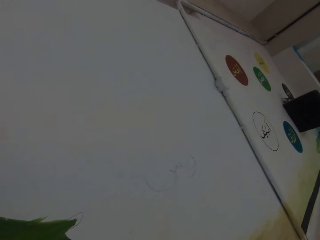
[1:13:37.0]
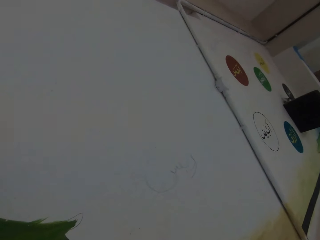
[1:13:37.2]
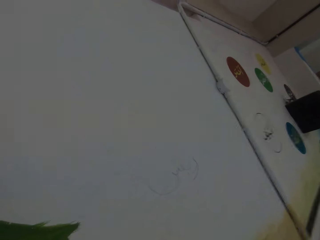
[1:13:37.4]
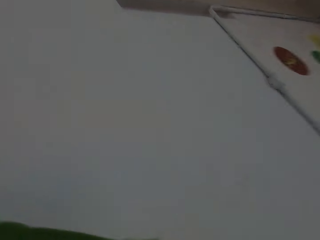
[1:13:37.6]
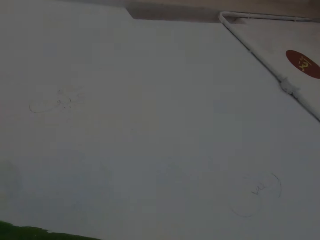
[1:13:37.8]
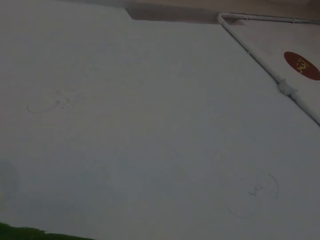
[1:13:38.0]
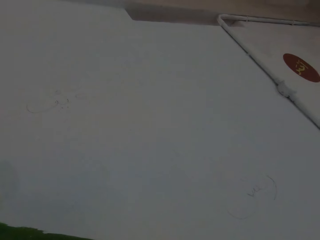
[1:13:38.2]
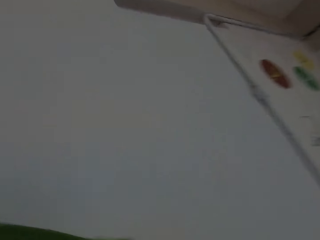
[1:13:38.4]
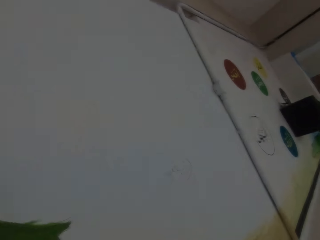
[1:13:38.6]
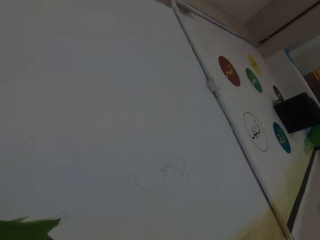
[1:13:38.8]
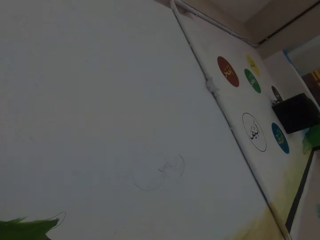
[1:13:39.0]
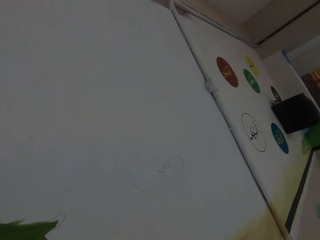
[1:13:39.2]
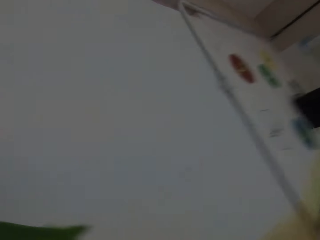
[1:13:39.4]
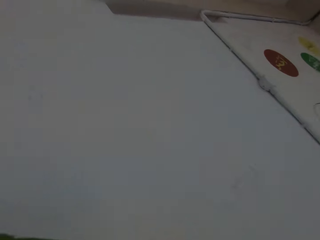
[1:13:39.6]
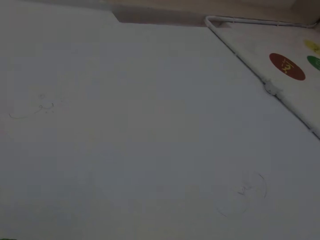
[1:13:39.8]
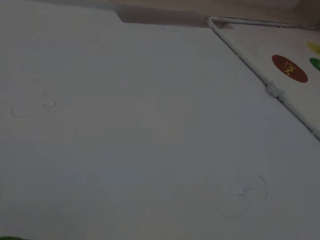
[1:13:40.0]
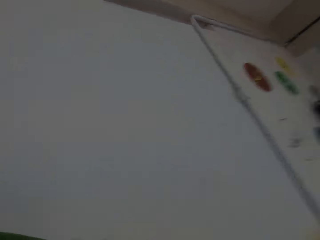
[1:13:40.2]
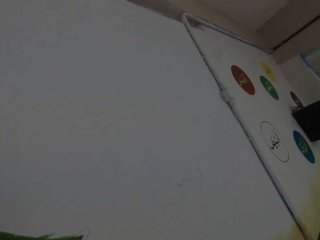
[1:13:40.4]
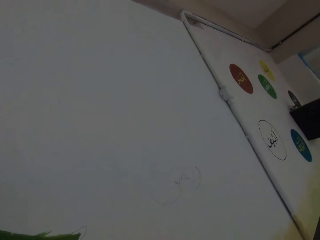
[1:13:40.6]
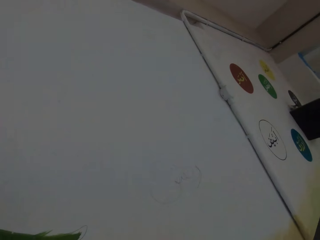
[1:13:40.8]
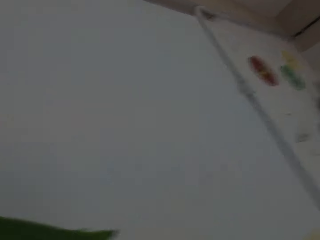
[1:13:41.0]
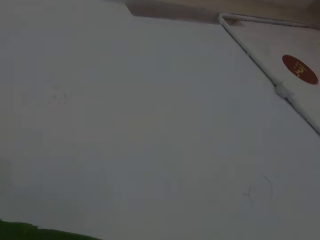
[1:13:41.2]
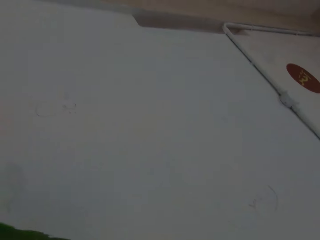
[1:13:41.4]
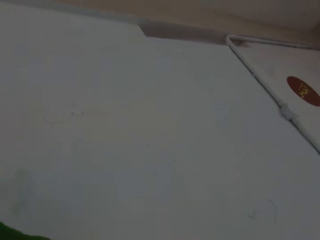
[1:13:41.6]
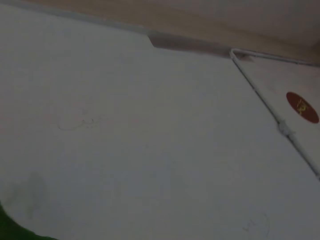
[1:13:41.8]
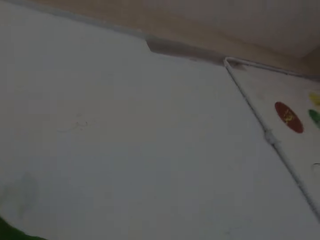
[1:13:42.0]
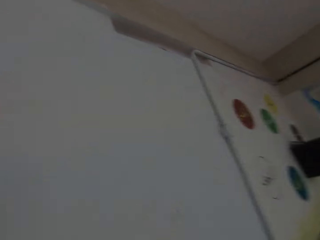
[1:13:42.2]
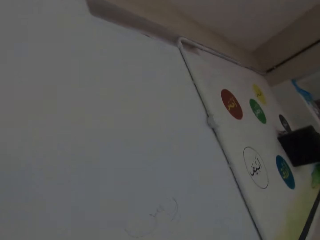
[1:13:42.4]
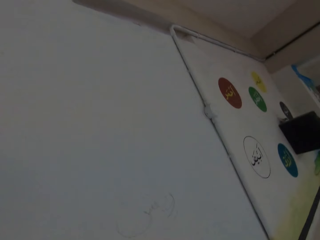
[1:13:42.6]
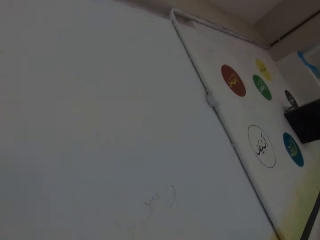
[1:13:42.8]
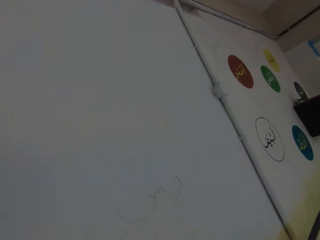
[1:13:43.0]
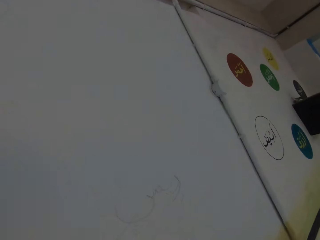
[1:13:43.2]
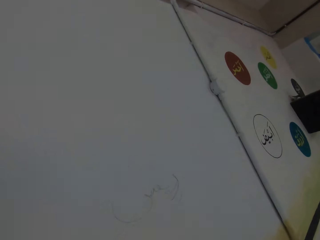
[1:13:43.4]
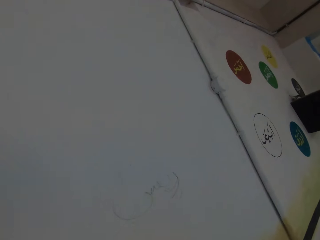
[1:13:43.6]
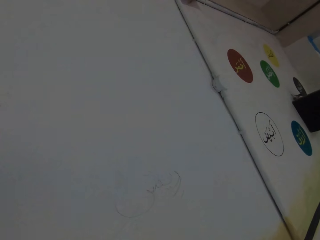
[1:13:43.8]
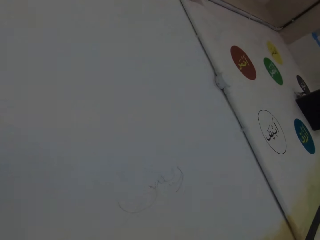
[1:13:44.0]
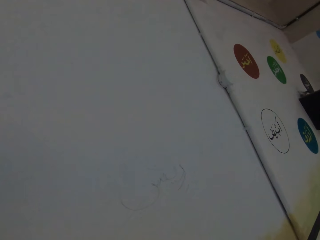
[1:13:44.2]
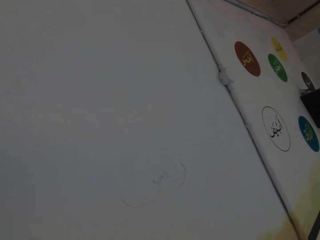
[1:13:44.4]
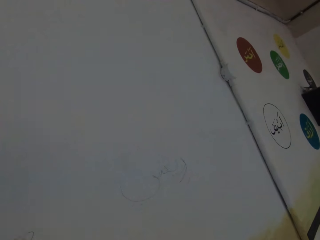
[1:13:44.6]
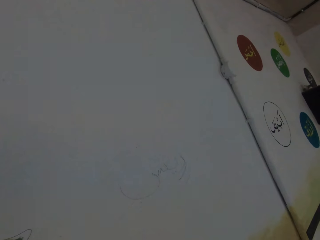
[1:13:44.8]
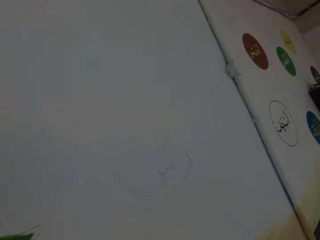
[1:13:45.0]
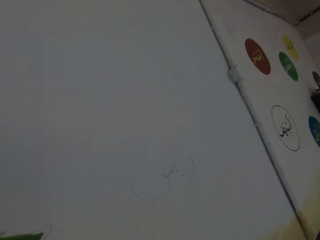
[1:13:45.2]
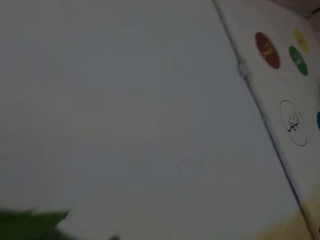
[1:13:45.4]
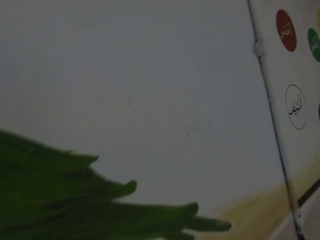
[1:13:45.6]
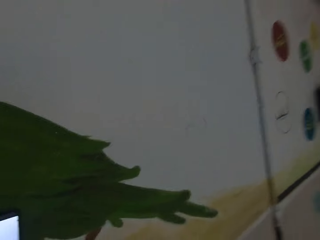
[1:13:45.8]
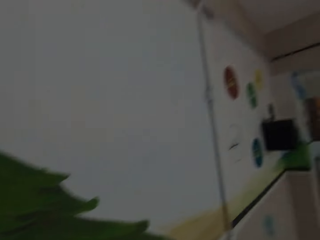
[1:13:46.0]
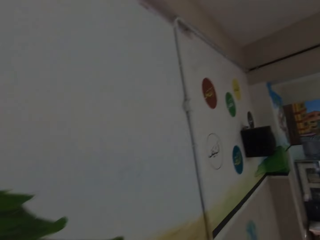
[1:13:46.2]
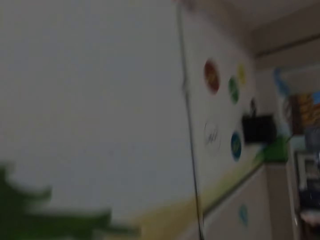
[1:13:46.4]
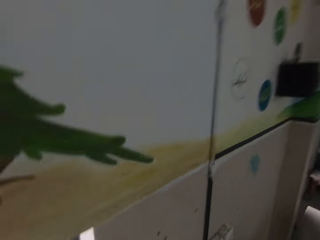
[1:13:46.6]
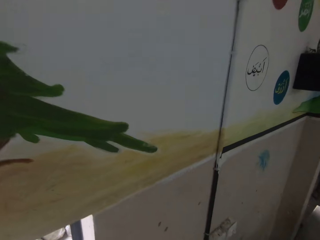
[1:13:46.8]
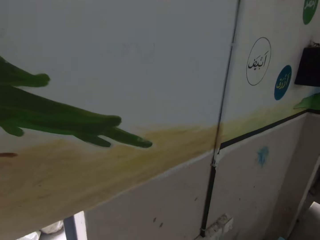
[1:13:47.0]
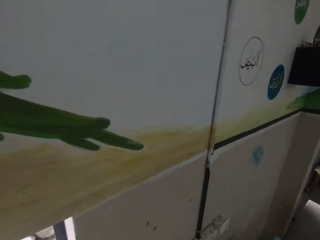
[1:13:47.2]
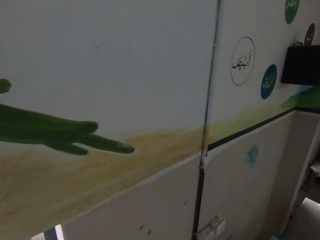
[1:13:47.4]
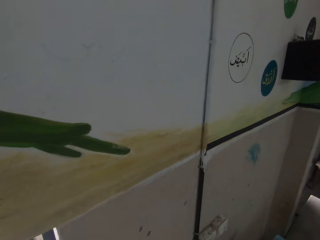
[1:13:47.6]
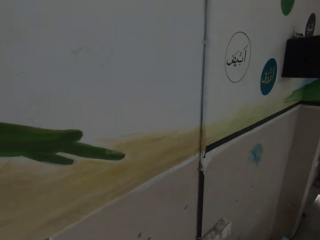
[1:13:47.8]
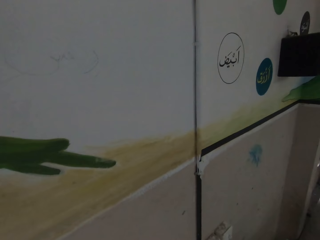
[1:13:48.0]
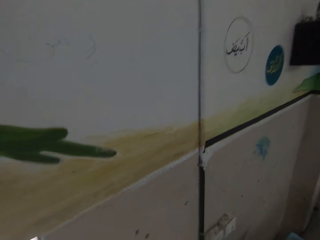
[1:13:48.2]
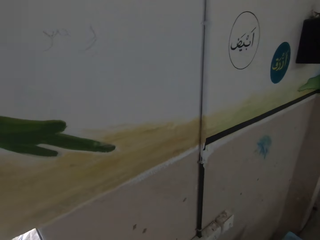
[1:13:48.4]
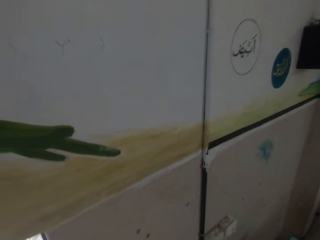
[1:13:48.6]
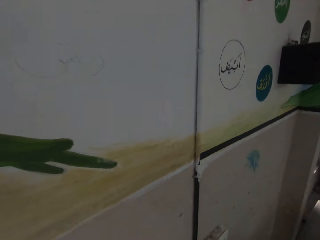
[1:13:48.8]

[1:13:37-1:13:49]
The camera wearer paints a drawing.

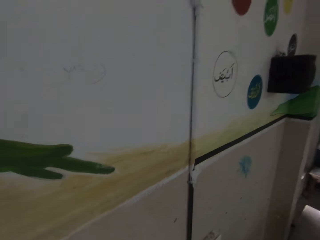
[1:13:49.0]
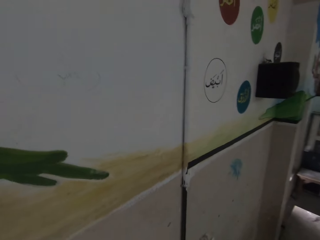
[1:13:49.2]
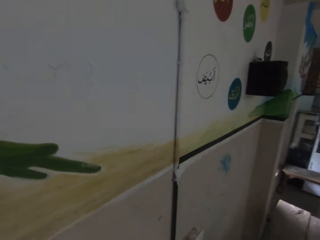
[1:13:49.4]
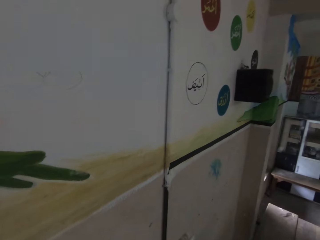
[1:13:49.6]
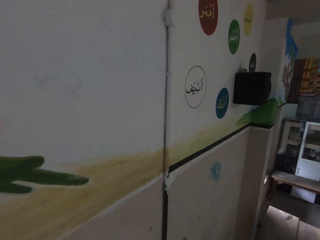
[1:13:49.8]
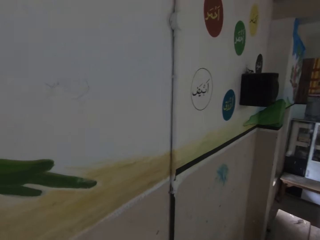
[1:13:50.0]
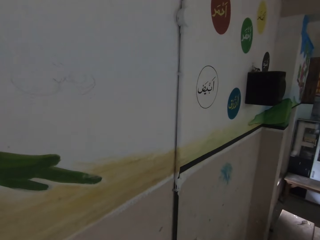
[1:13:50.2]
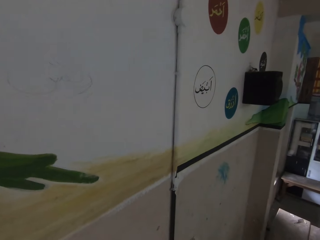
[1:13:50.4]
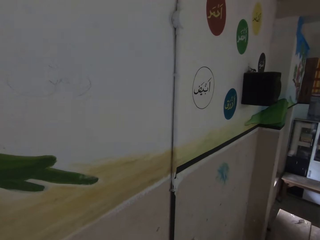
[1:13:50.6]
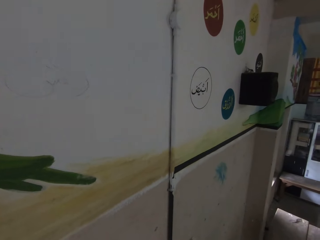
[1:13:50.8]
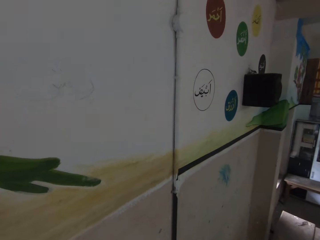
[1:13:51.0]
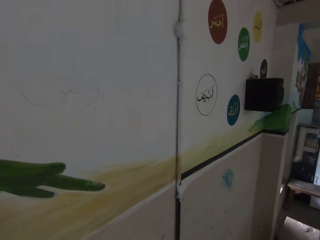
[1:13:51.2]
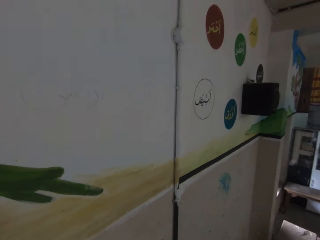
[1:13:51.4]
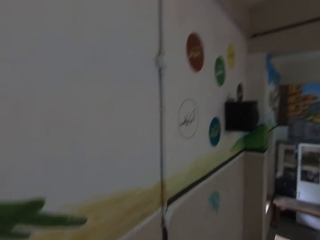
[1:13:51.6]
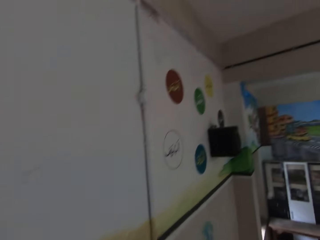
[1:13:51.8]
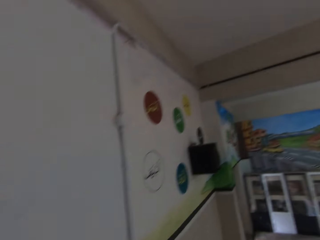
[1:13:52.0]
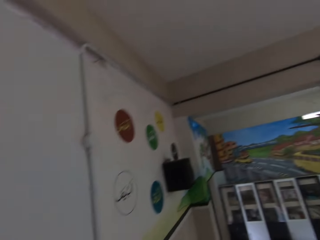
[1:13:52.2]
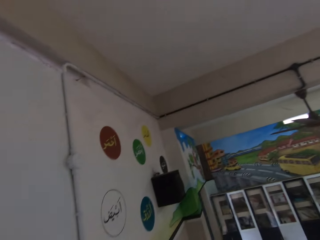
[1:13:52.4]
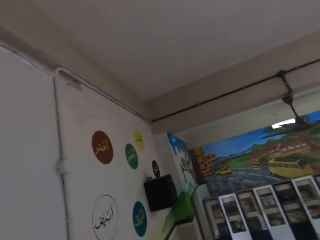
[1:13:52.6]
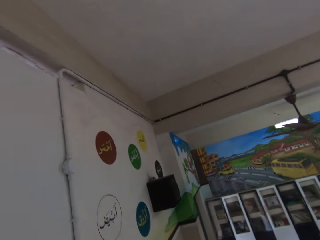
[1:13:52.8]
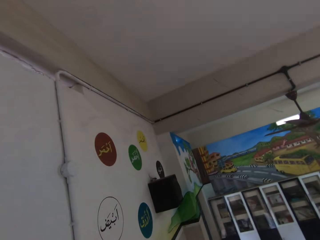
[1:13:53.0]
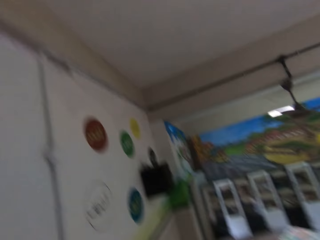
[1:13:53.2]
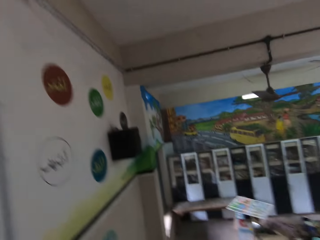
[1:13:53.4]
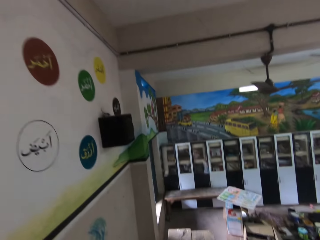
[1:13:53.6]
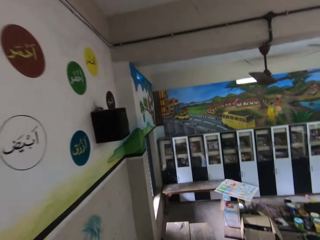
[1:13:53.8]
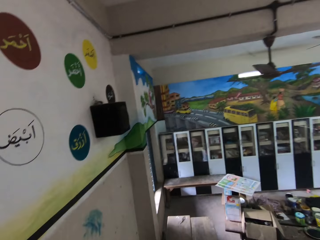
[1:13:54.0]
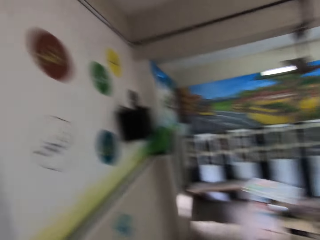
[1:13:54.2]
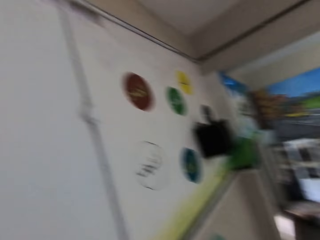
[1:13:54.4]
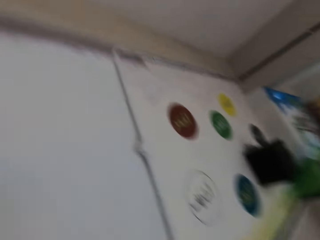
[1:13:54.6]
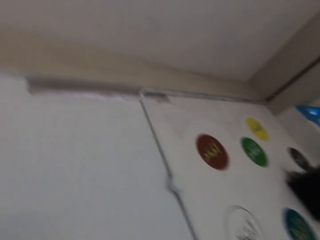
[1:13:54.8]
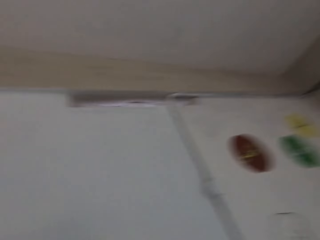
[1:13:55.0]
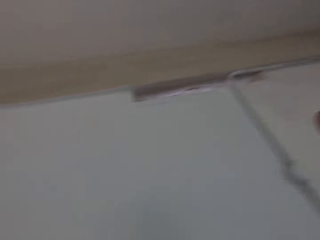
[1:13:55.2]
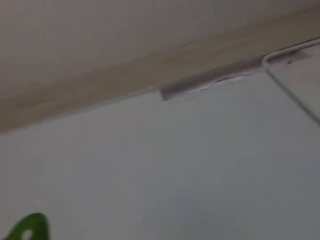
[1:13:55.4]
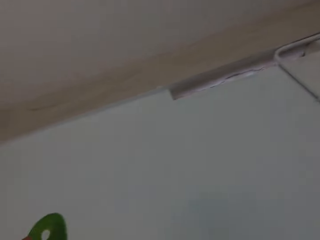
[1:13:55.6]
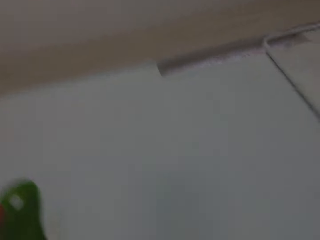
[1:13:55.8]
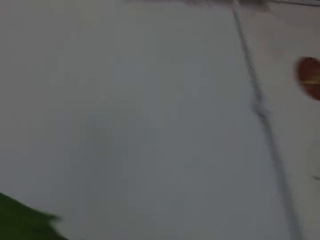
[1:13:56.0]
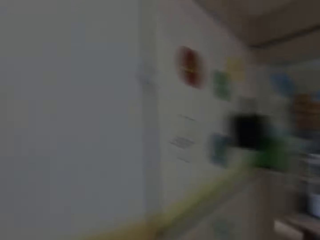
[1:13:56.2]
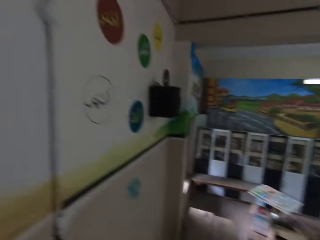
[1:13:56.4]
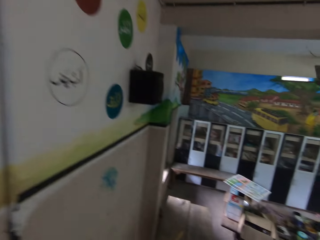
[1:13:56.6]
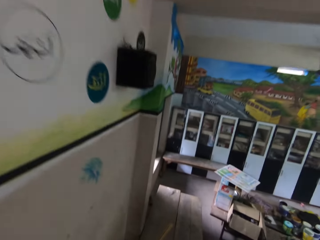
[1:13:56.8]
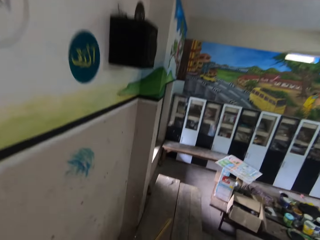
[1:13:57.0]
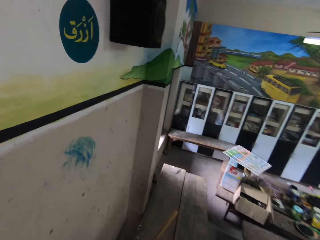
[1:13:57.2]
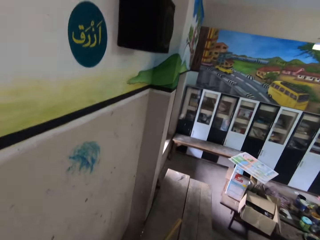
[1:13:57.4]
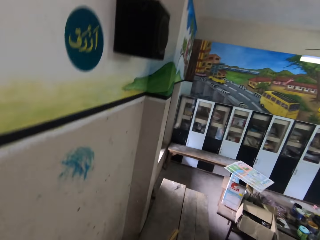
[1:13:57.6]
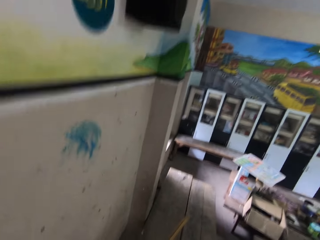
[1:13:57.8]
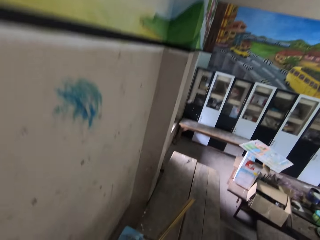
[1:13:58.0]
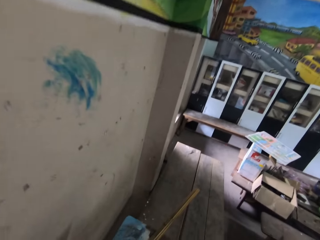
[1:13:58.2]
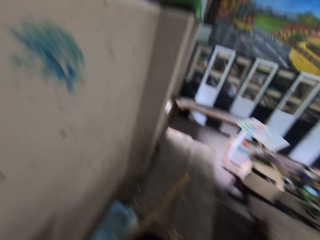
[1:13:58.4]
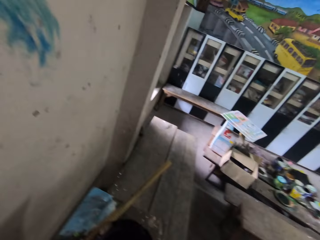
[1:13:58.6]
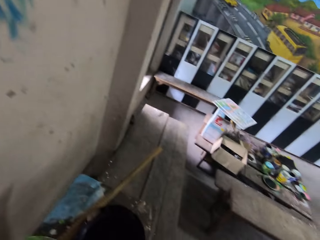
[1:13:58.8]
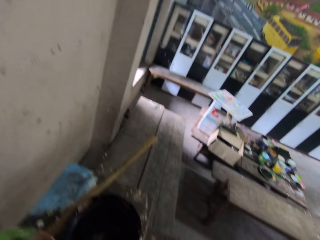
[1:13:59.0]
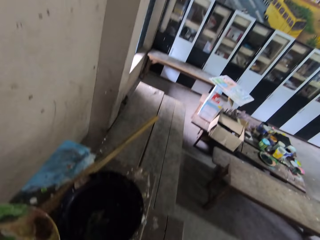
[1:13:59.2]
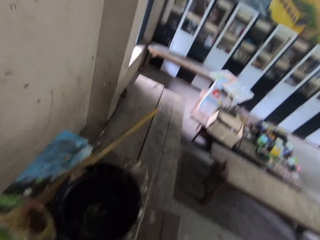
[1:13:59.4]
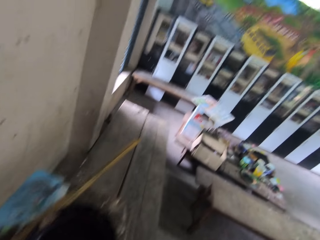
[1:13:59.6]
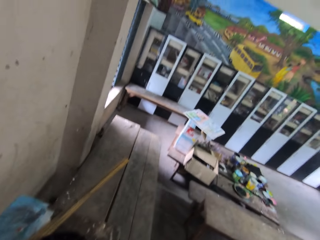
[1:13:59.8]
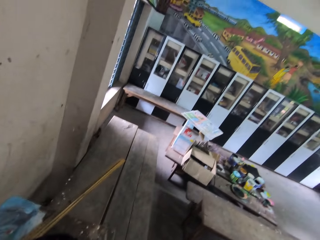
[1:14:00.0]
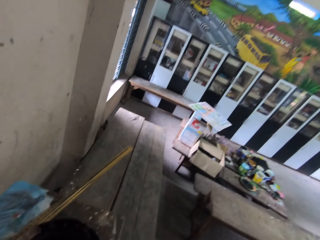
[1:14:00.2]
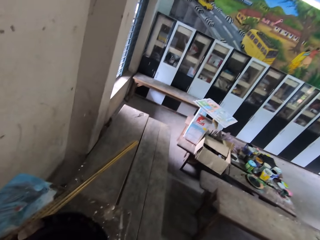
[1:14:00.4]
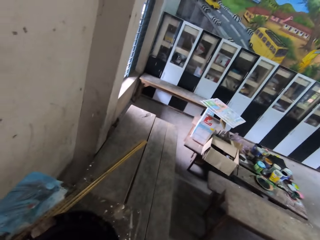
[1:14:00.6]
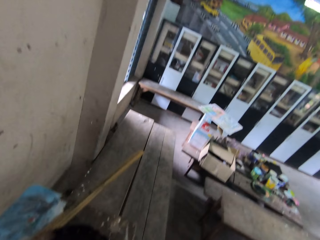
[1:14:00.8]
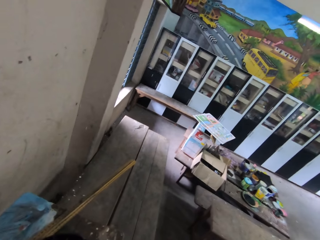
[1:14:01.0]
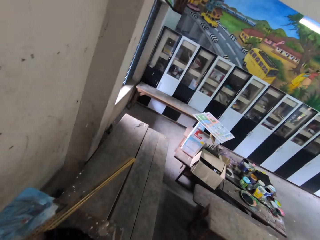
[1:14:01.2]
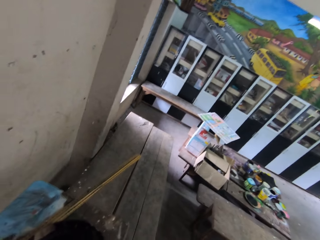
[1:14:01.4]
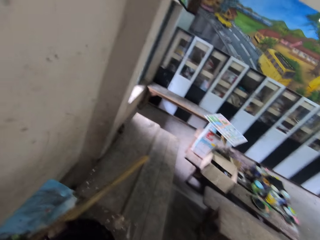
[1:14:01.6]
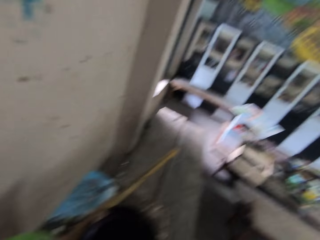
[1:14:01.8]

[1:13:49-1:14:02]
The camera wearer looks at paintings on a drawing board.
